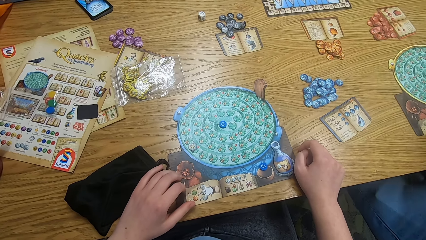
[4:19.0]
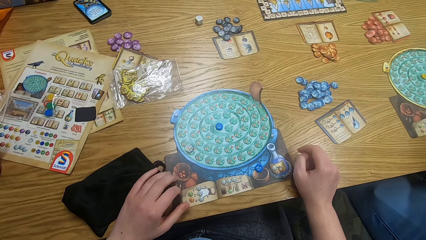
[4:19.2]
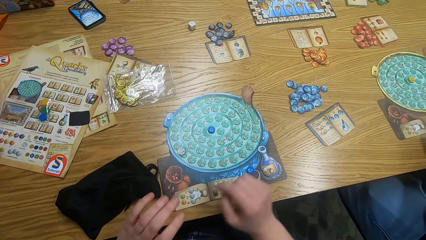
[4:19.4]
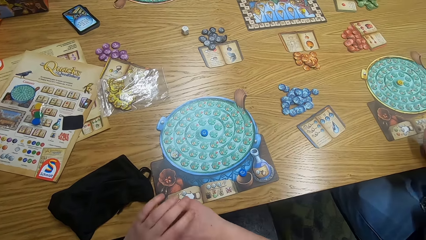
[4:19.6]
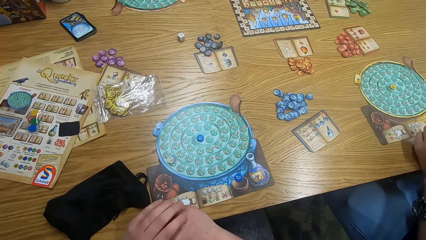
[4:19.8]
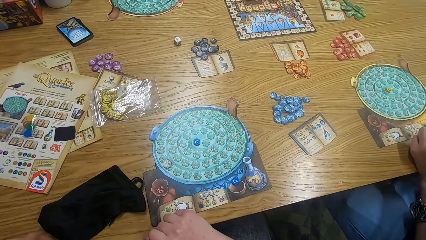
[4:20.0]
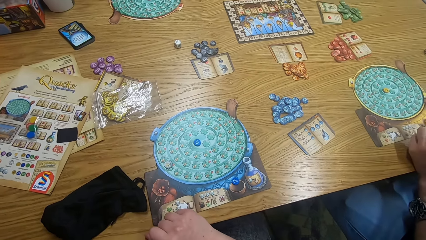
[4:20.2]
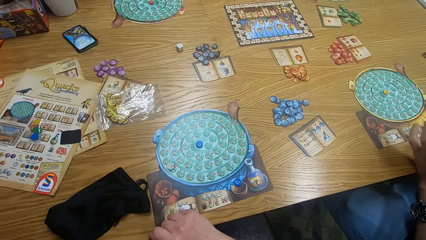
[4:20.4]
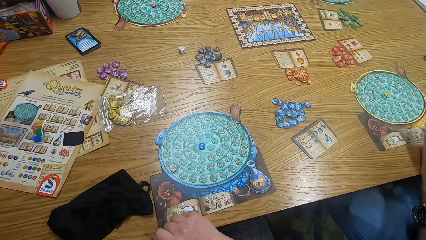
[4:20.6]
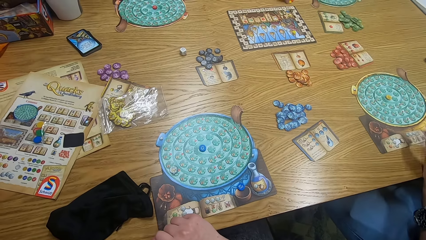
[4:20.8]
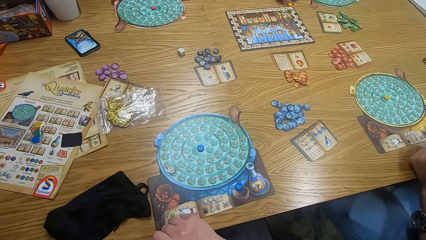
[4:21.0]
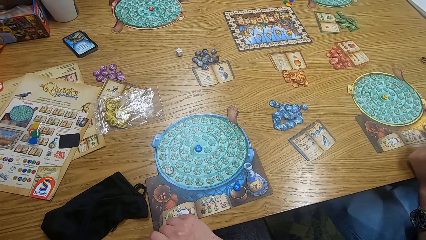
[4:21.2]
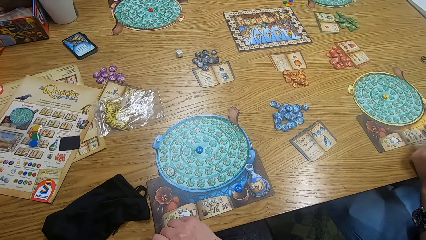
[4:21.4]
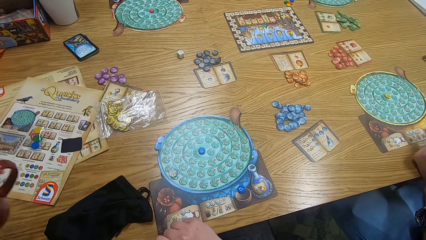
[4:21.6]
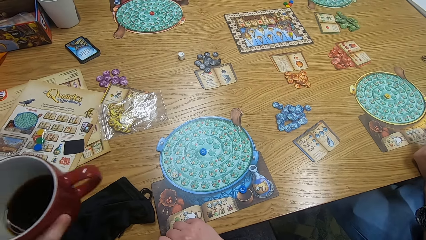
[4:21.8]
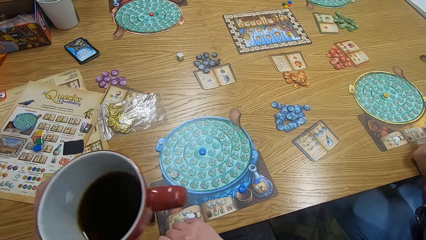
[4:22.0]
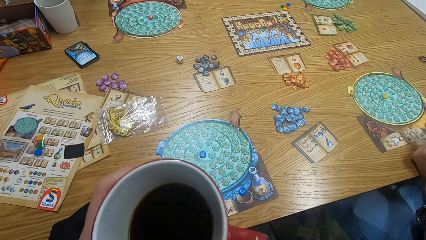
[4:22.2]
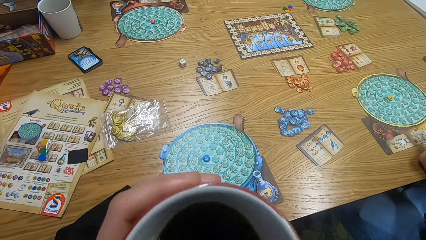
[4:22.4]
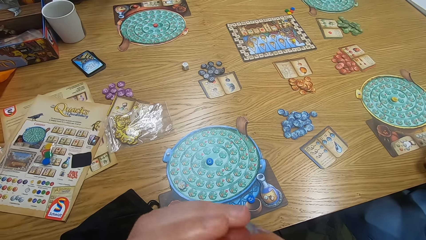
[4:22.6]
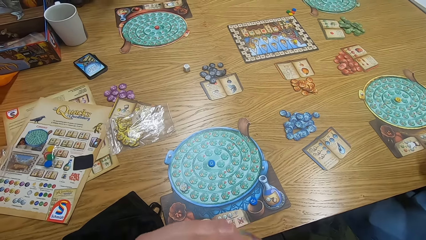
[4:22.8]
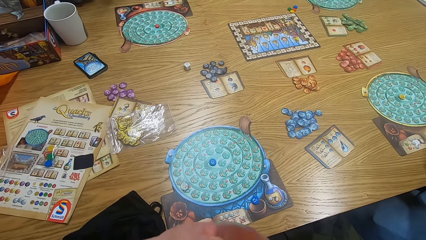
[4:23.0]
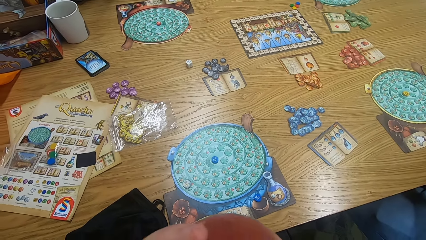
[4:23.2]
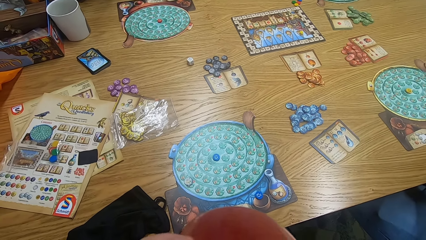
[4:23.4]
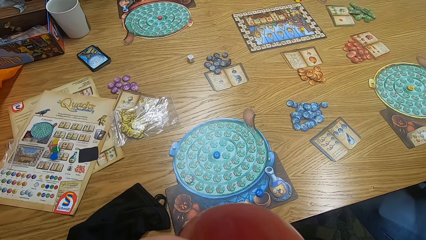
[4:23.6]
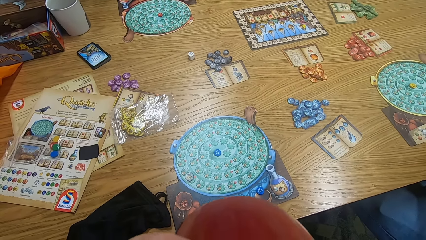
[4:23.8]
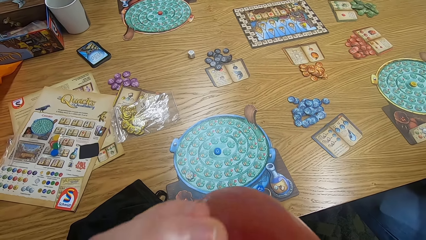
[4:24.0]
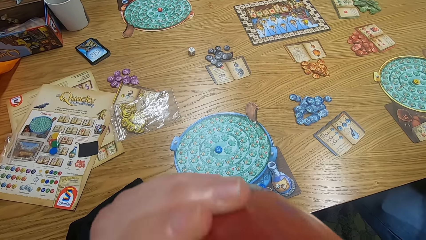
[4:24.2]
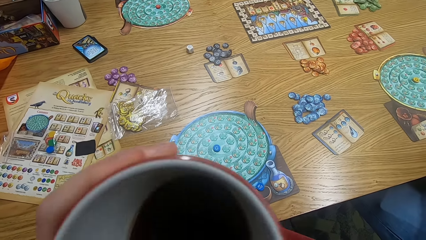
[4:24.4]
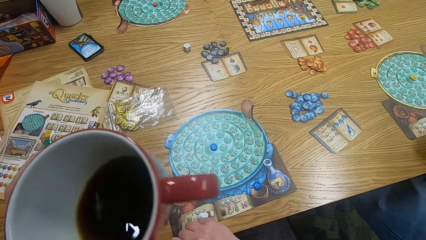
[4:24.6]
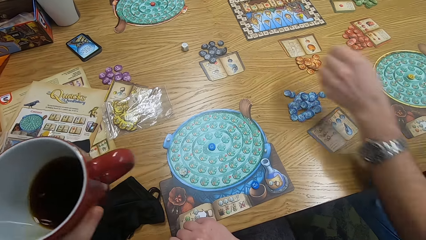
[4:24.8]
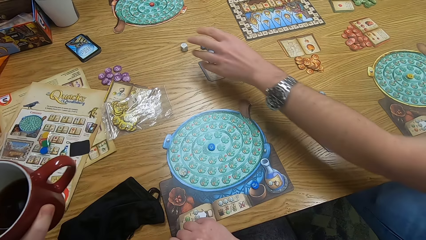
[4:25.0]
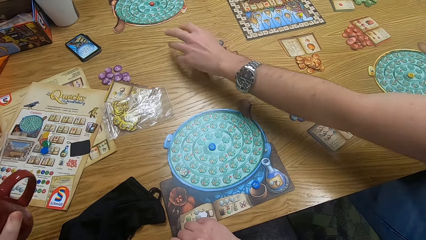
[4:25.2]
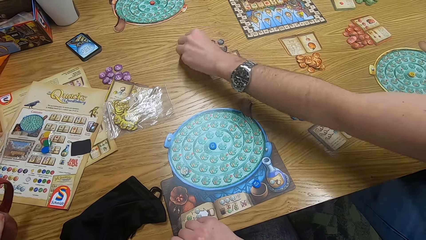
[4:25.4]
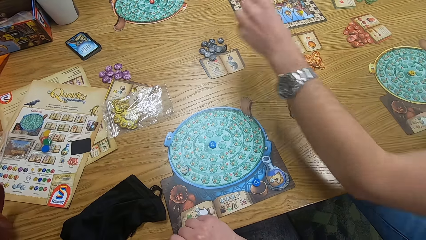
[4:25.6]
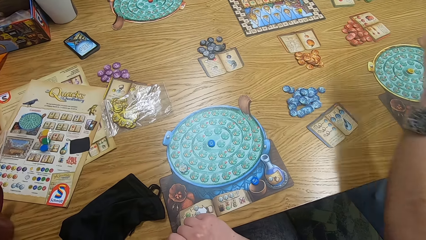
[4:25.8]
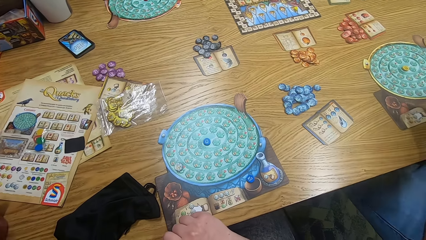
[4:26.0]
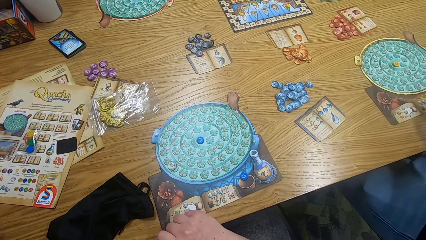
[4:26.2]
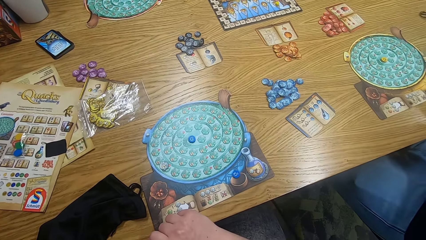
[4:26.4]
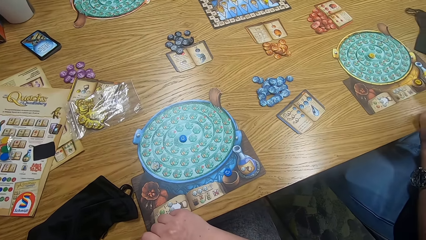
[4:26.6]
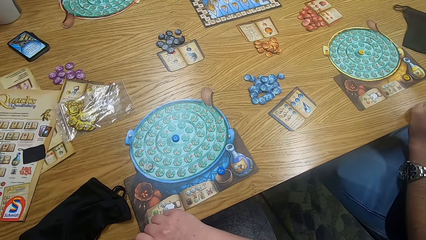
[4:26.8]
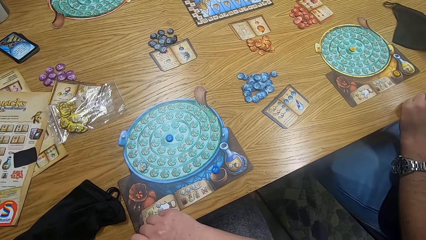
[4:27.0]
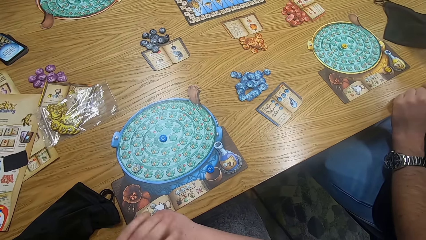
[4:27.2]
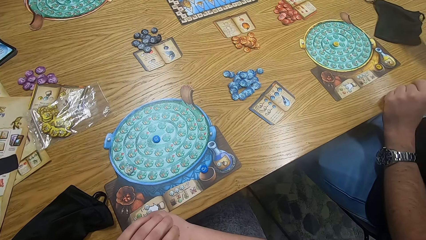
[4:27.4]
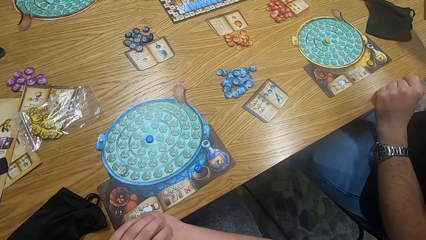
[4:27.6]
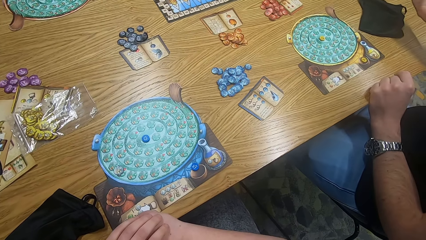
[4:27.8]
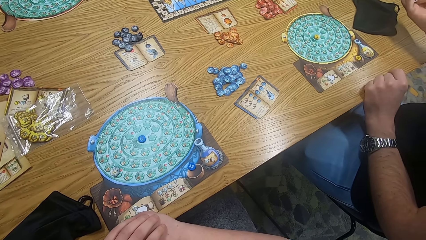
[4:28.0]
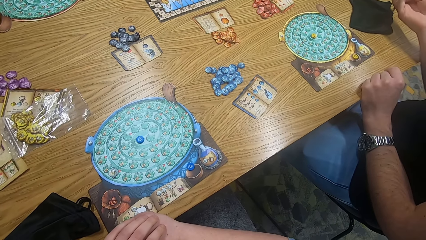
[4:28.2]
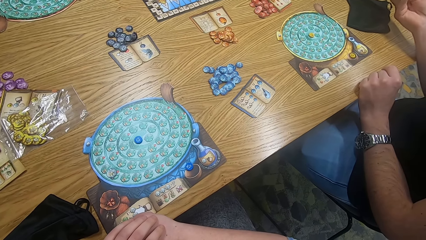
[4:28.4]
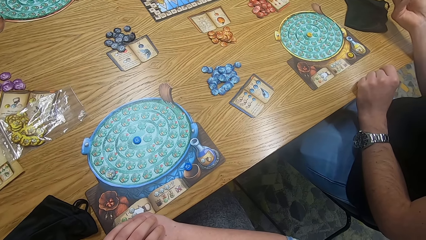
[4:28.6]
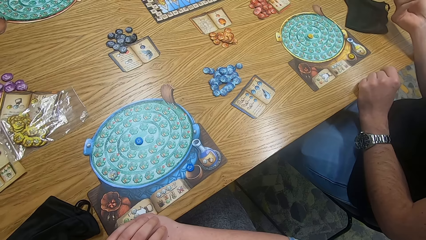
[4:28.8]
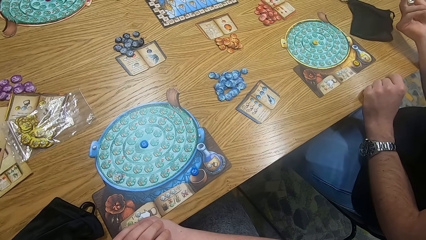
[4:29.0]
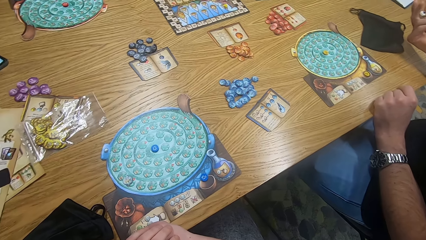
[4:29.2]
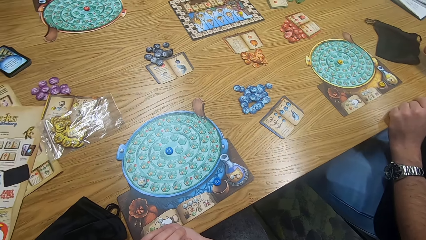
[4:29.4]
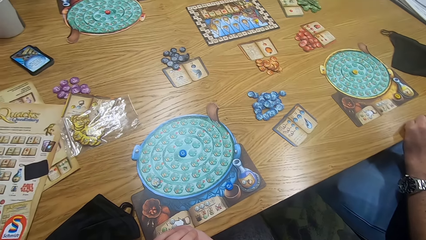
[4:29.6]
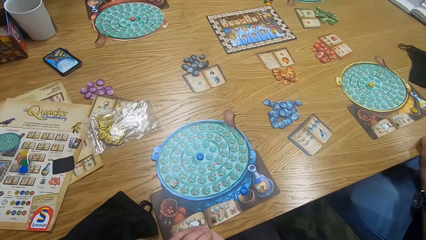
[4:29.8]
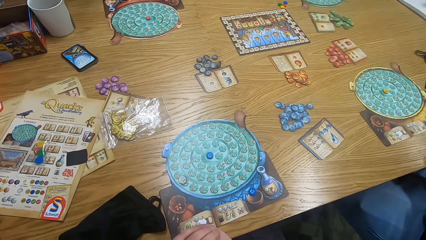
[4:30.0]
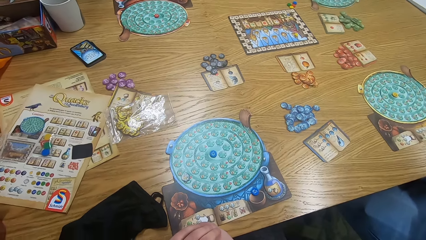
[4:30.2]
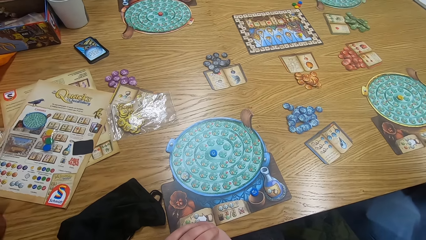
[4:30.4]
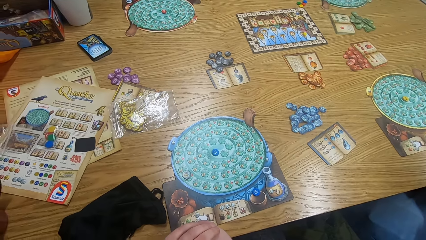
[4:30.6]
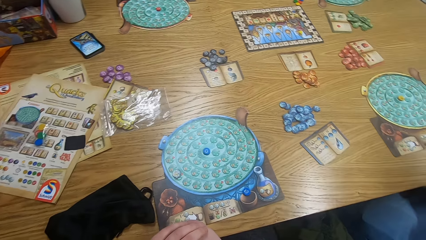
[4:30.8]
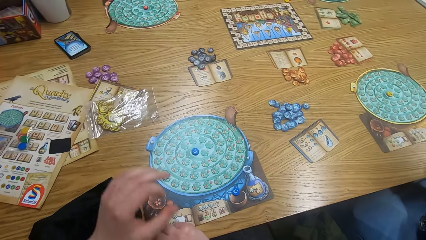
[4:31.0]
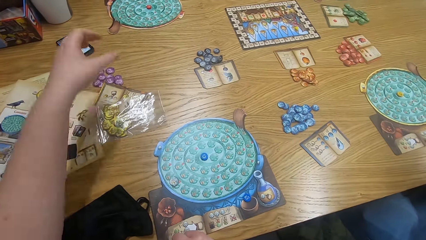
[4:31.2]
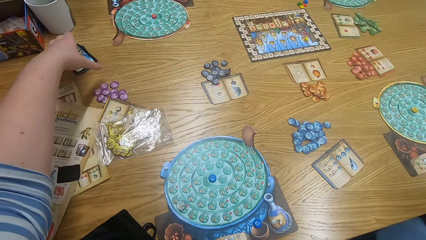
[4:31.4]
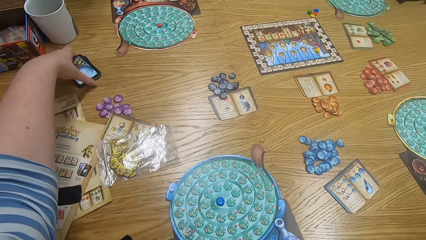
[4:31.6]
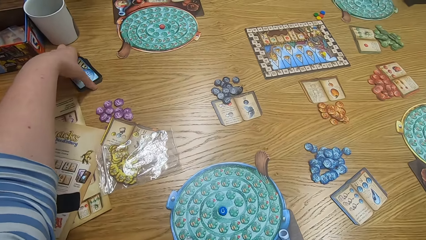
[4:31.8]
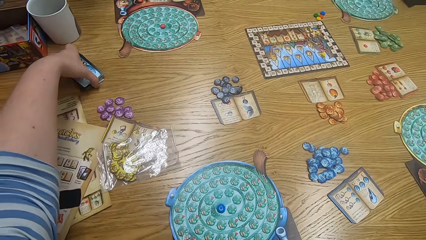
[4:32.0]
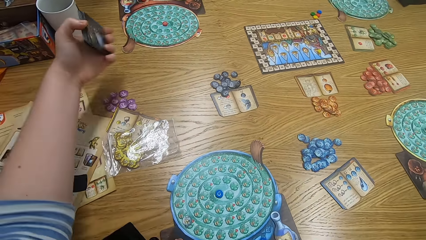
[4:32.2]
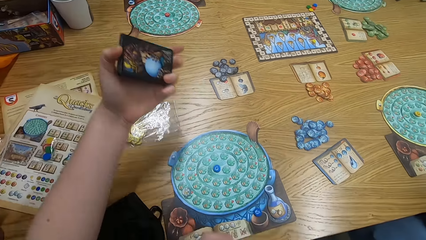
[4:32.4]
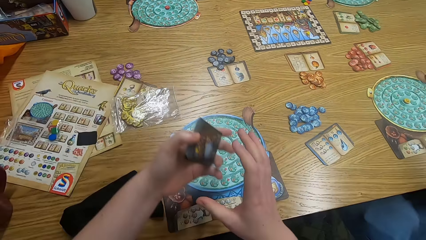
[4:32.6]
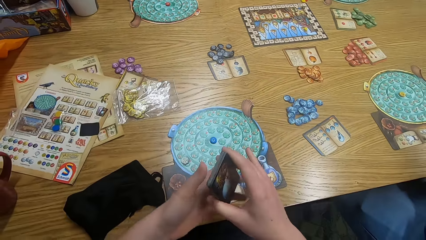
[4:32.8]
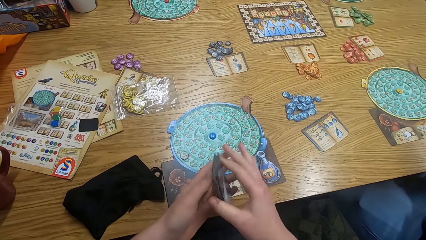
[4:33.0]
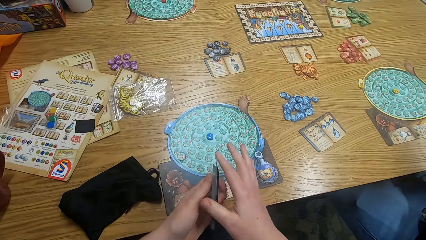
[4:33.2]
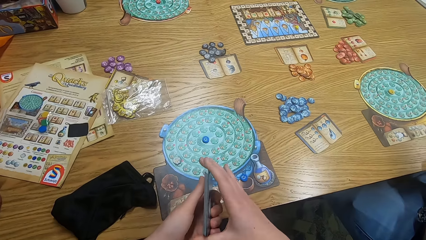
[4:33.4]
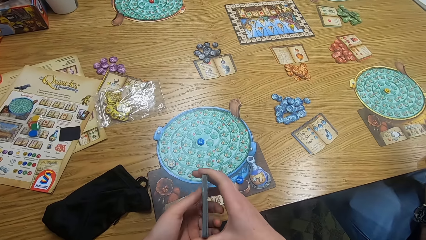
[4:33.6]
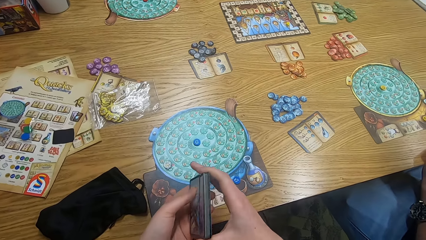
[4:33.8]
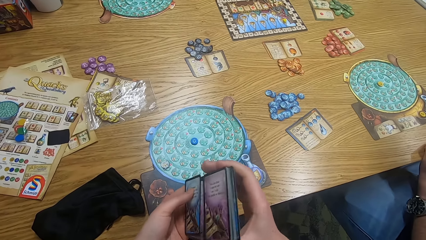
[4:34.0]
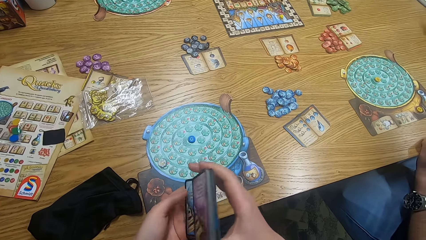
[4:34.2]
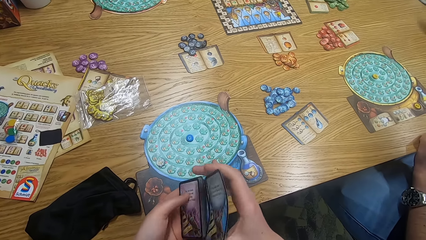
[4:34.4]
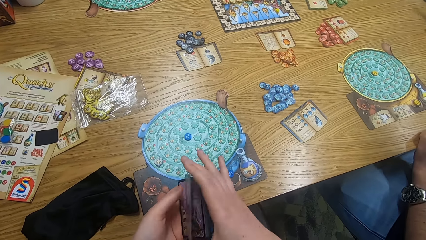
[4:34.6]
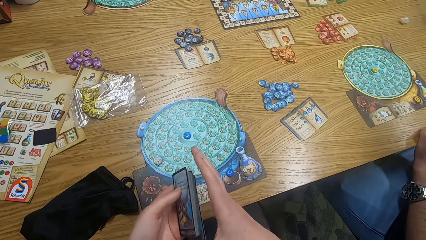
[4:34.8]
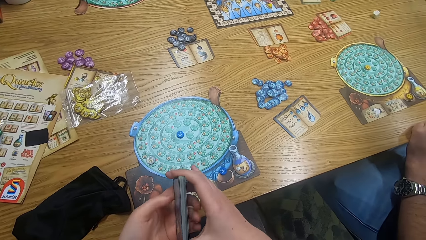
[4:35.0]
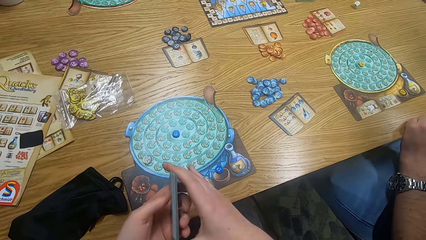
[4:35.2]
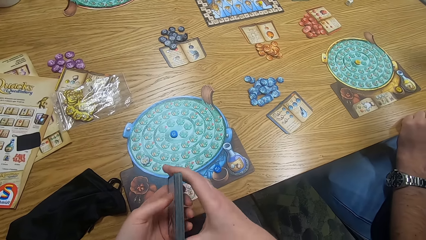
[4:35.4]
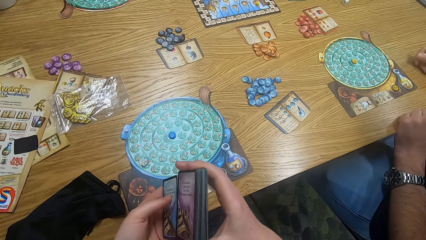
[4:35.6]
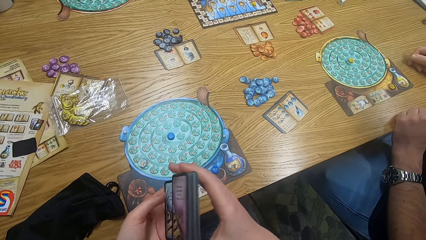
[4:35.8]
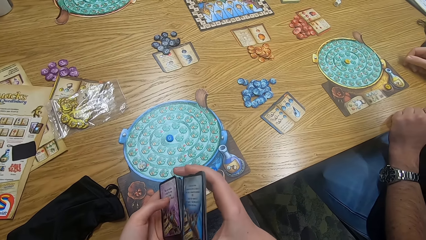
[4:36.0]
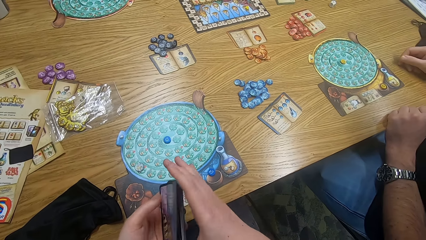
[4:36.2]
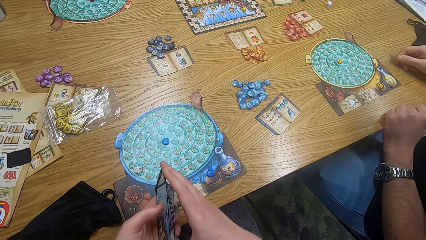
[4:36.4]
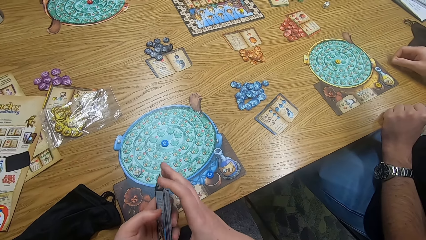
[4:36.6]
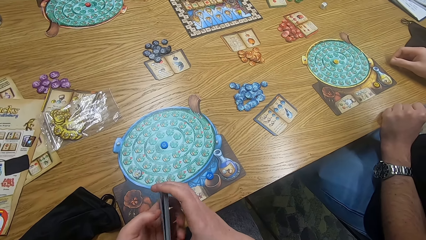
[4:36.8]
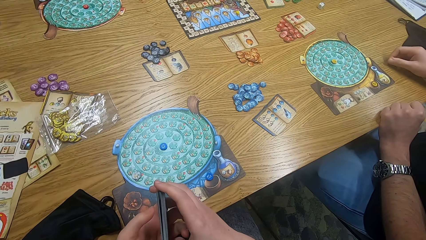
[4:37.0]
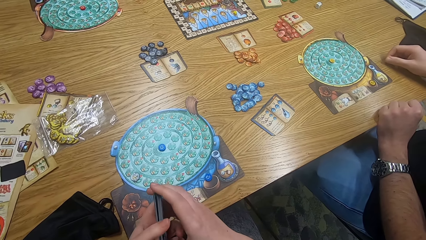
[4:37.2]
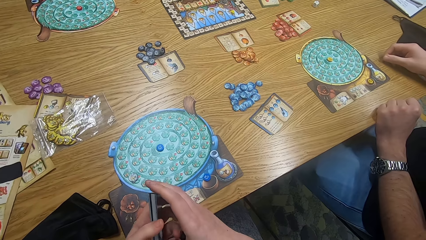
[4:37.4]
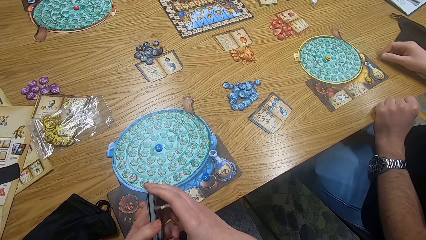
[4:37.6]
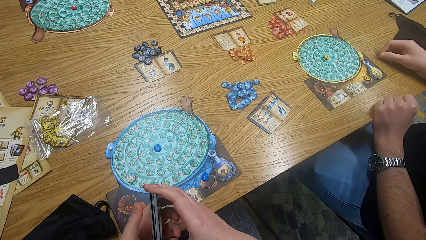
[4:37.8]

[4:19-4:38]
The camera wearer moves hands. A man moves hands. The camera wearer moves hands. They hold the cup. They drink coffee from the cup. The man picks up a tile from the table. The camera wearer places the cup on the table. They look around. The man moves hands. The camera wearer moves hands. They look around. They pick up cards from the table. They hold something. They shuffle the cards. The man throws something on the table.
